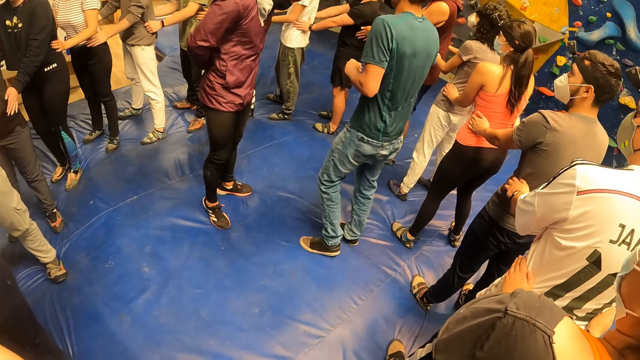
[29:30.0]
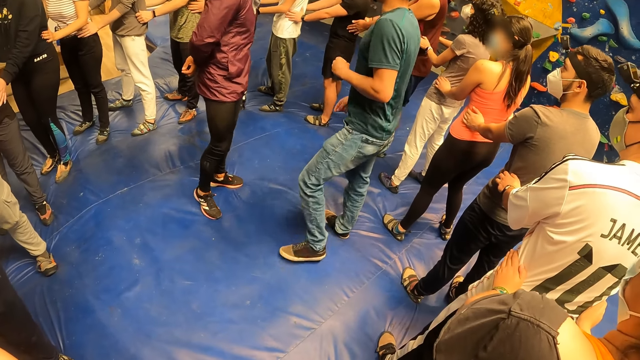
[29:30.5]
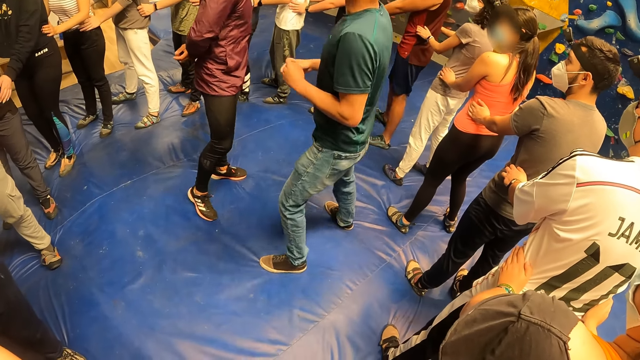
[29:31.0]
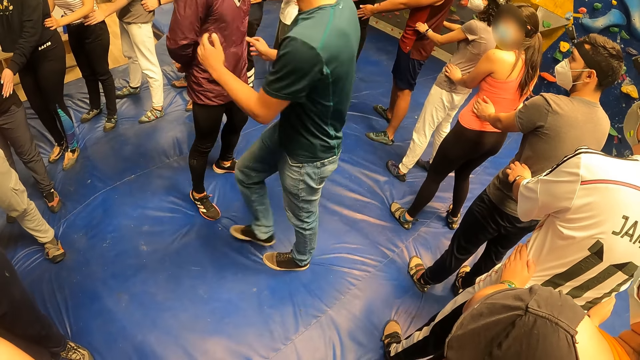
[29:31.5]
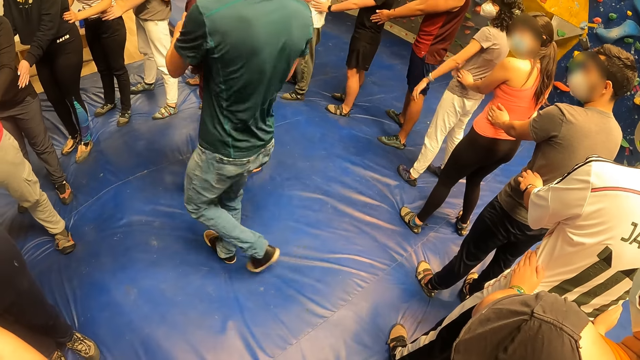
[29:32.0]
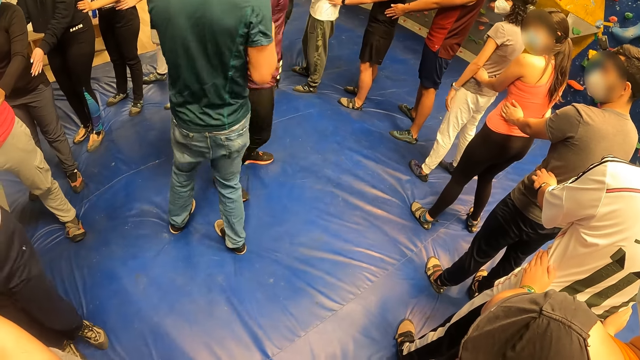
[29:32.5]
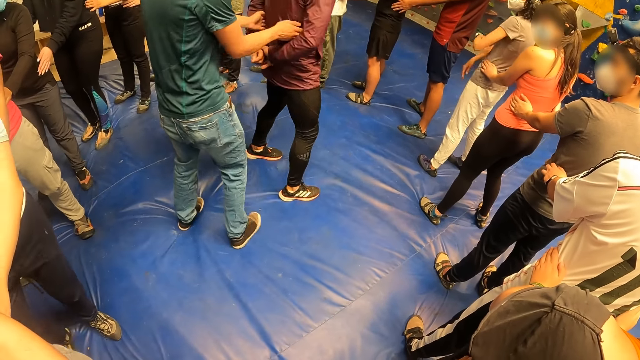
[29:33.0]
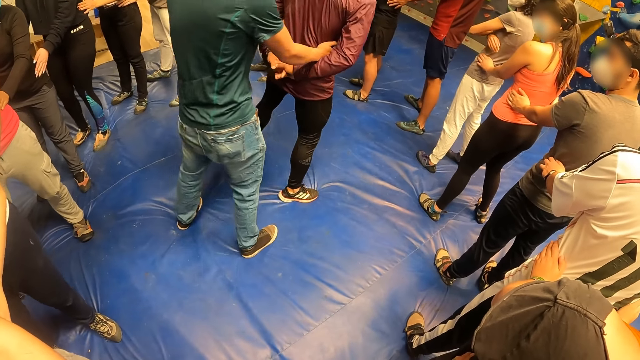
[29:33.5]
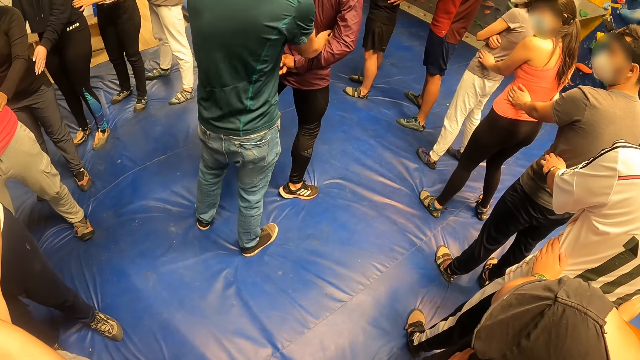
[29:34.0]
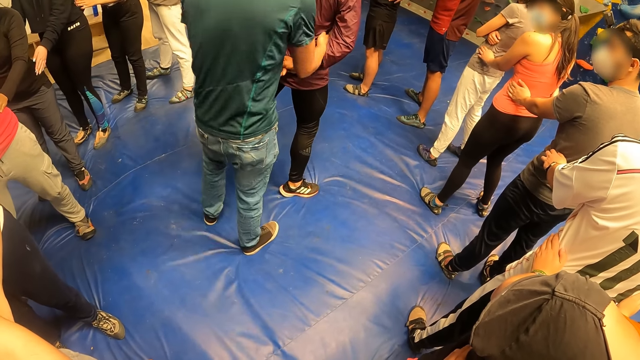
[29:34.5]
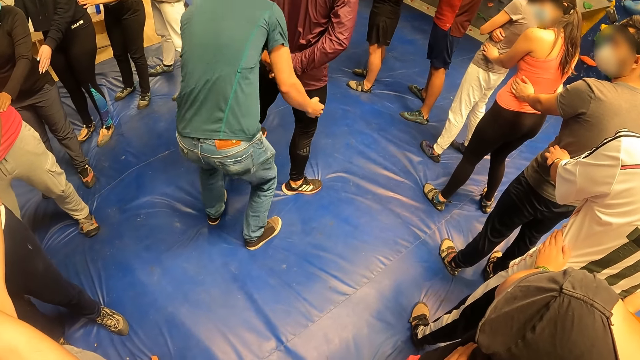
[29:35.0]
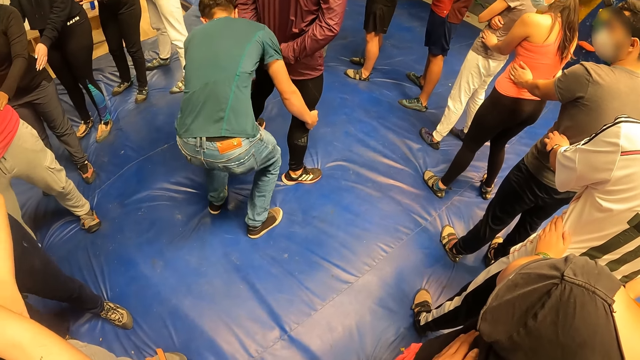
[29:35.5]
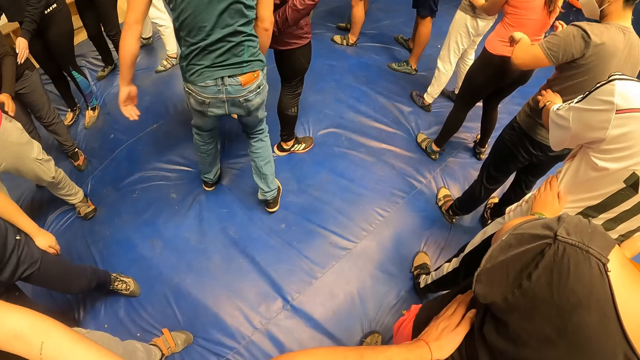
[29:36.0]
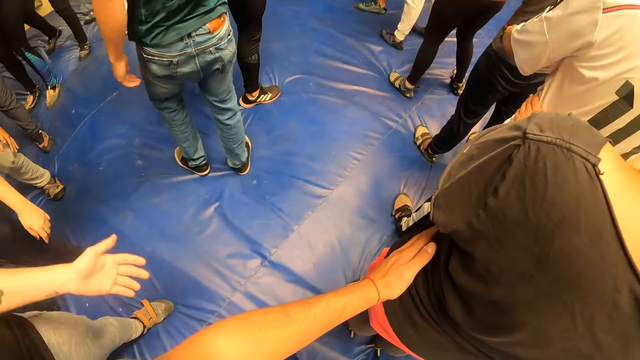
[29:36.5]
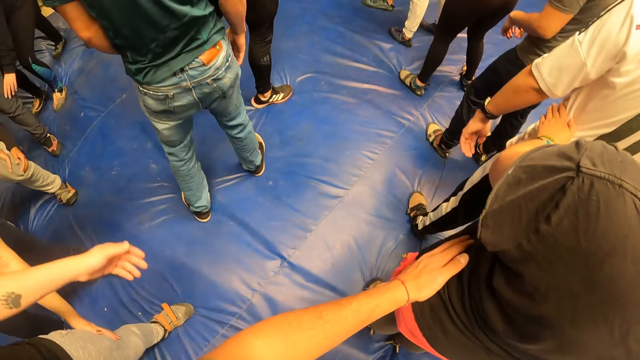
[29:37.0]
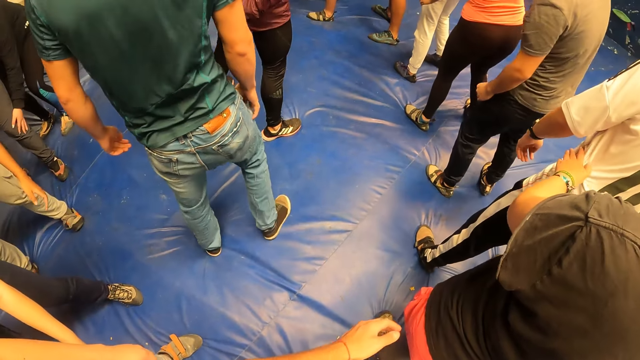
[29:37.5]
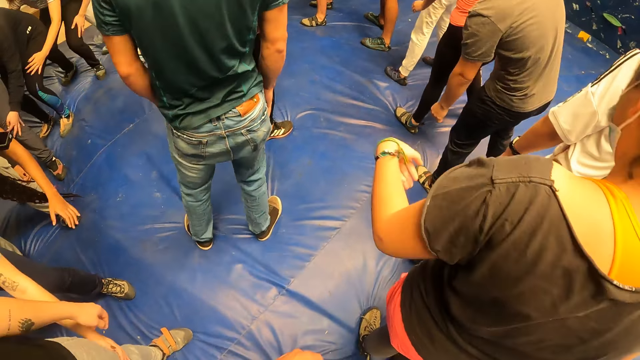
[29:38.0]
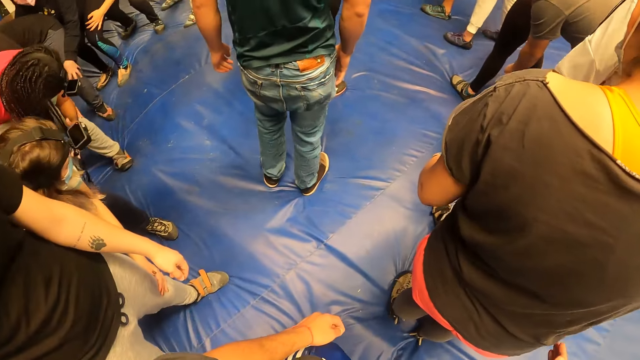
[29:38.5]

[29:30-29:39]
The instructor places both hands on a man. The instructor places both hands on the man's leg.

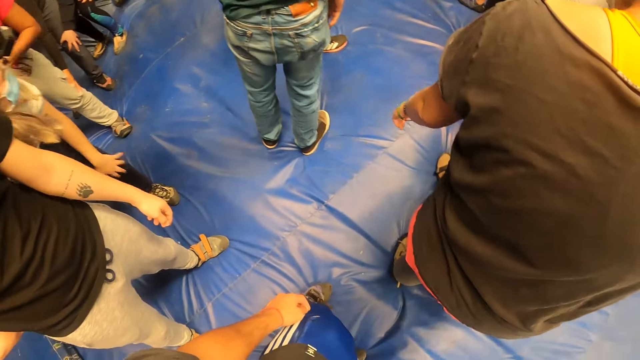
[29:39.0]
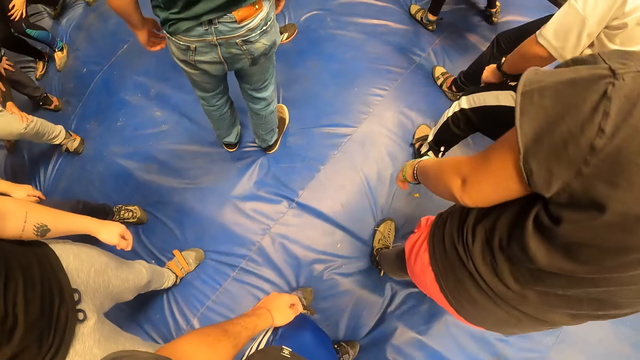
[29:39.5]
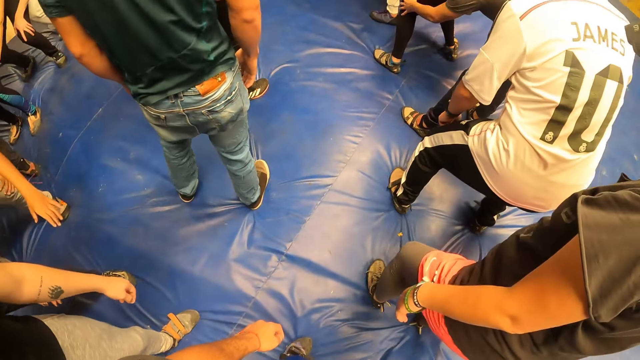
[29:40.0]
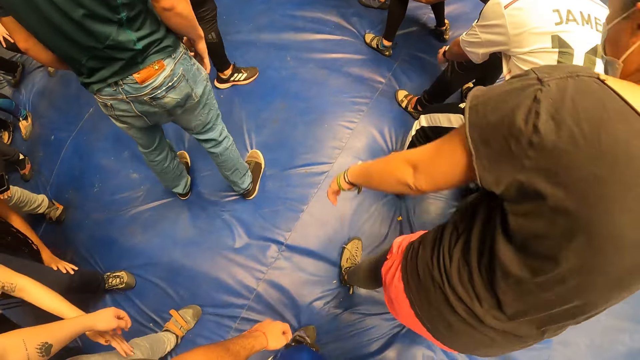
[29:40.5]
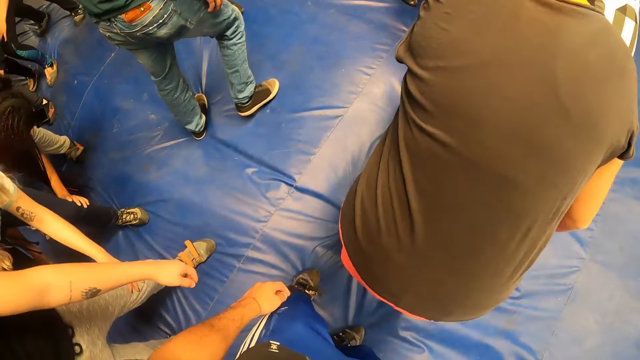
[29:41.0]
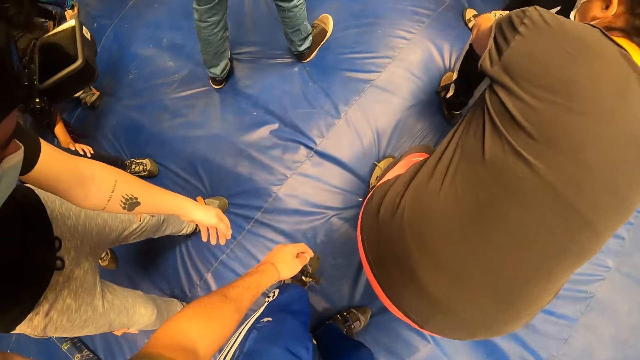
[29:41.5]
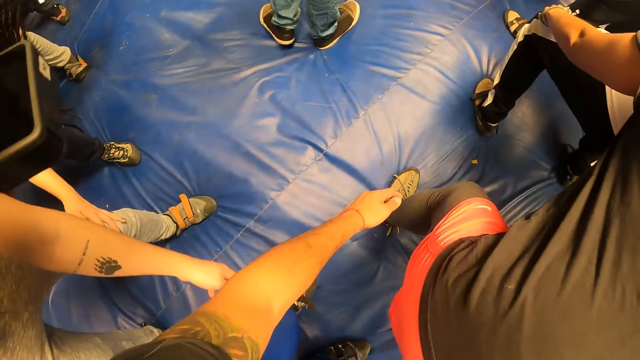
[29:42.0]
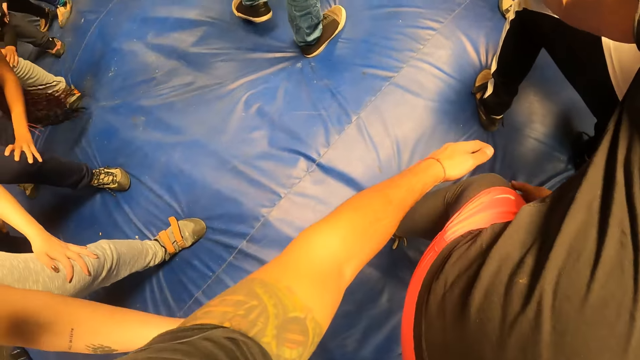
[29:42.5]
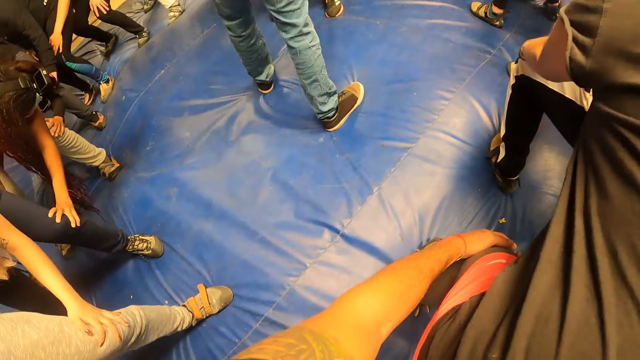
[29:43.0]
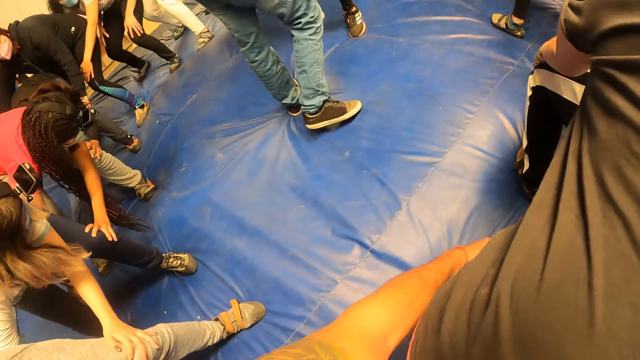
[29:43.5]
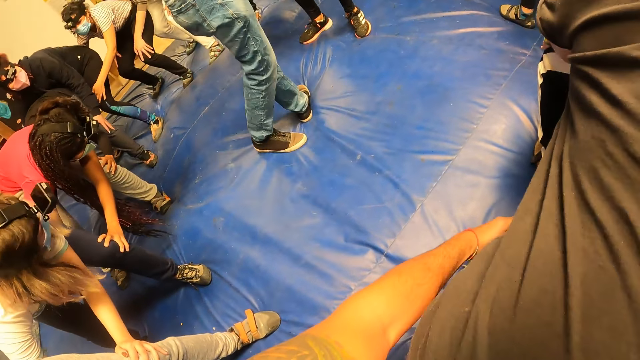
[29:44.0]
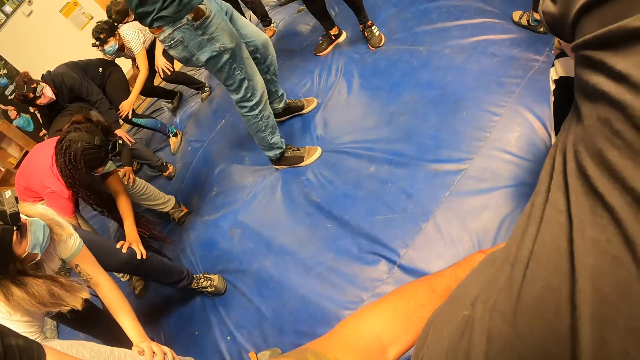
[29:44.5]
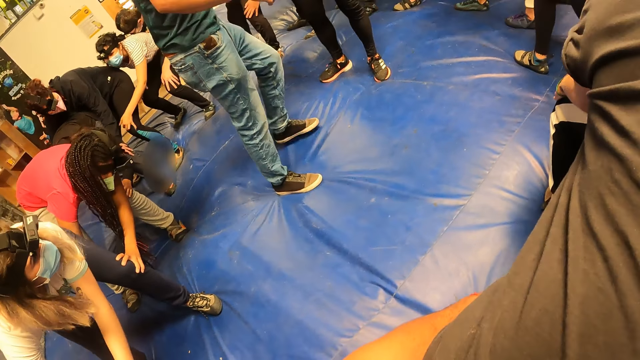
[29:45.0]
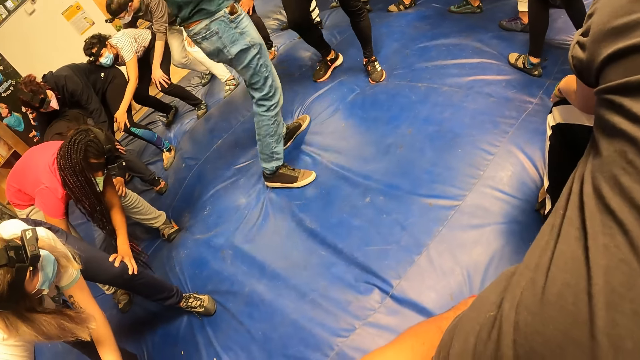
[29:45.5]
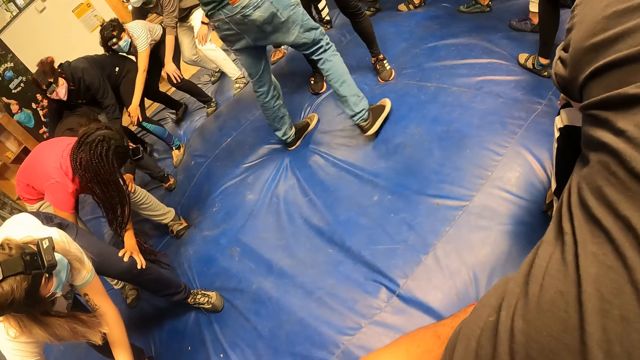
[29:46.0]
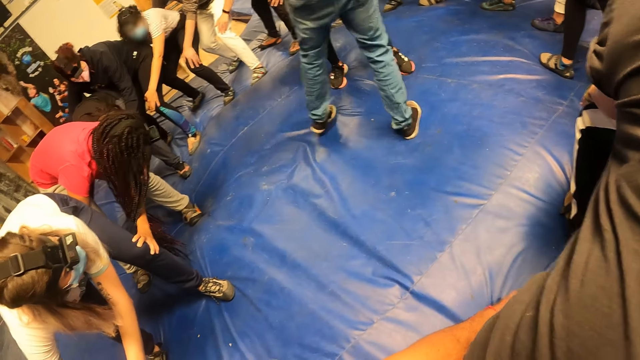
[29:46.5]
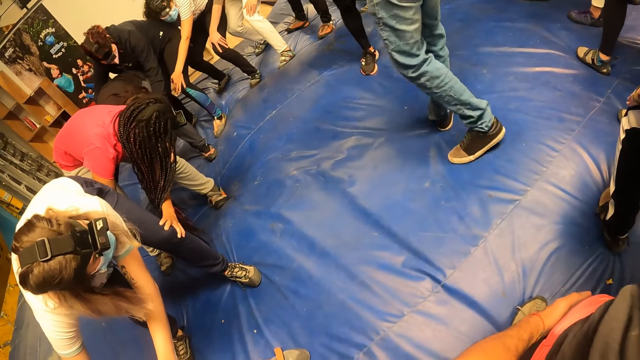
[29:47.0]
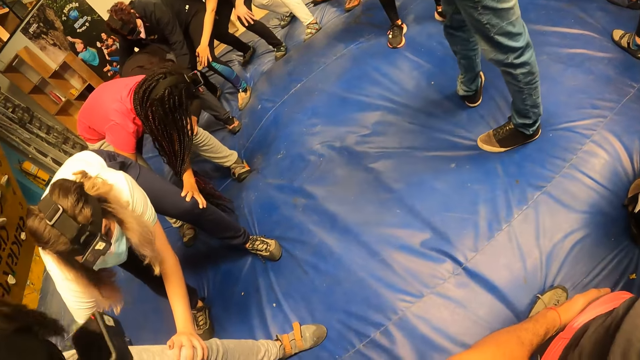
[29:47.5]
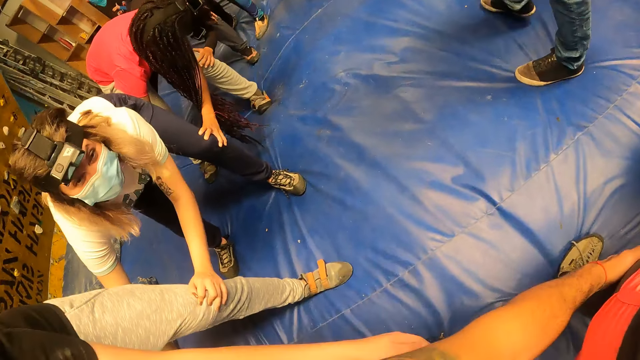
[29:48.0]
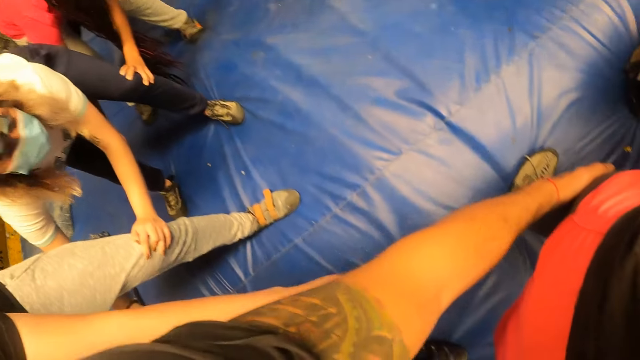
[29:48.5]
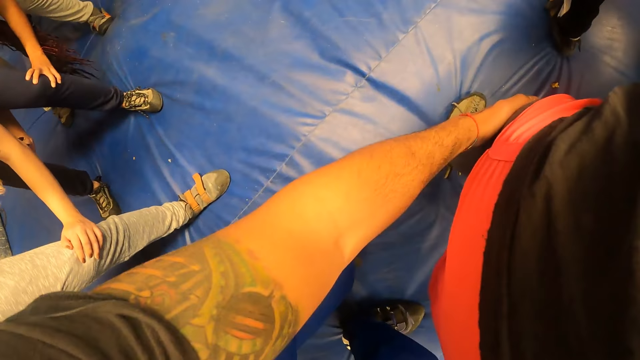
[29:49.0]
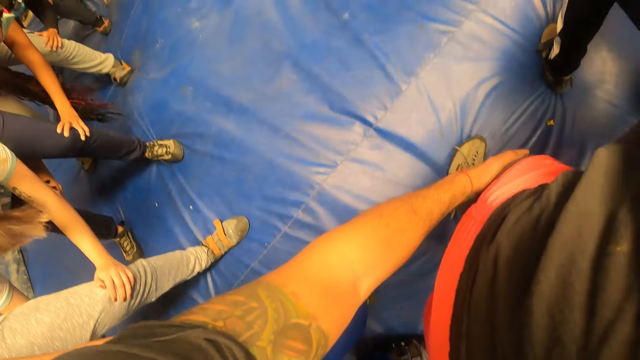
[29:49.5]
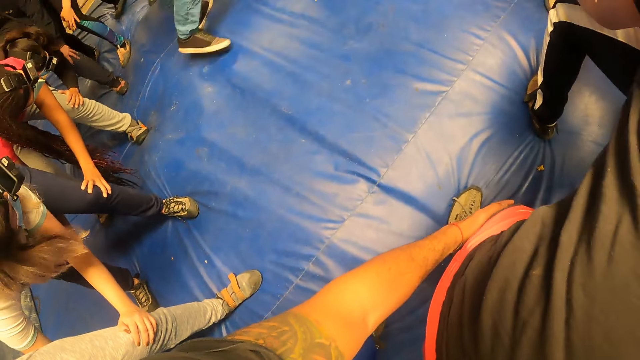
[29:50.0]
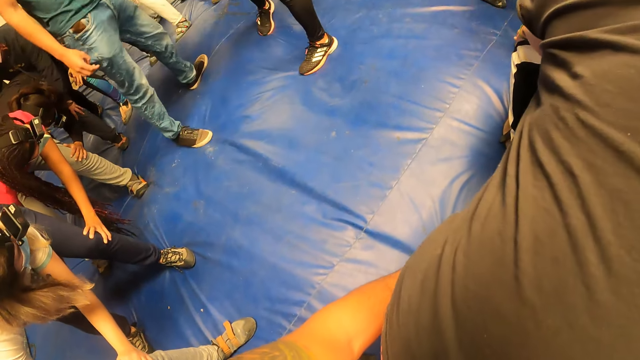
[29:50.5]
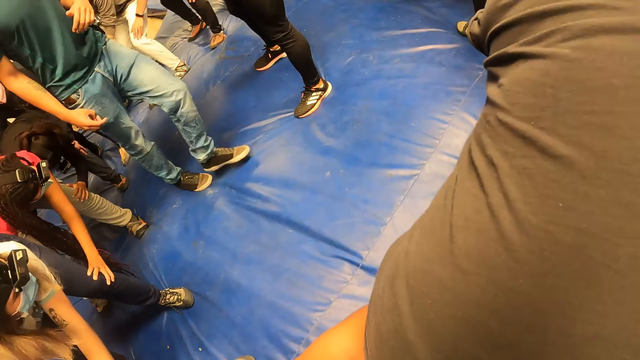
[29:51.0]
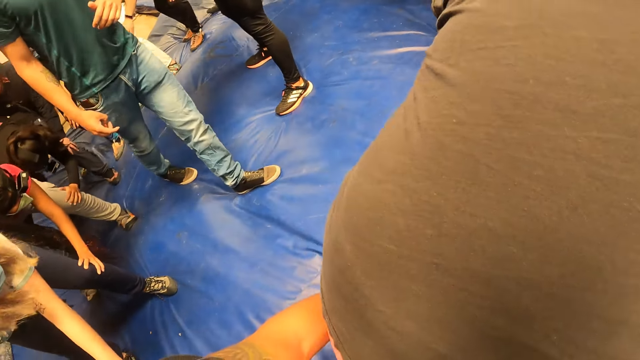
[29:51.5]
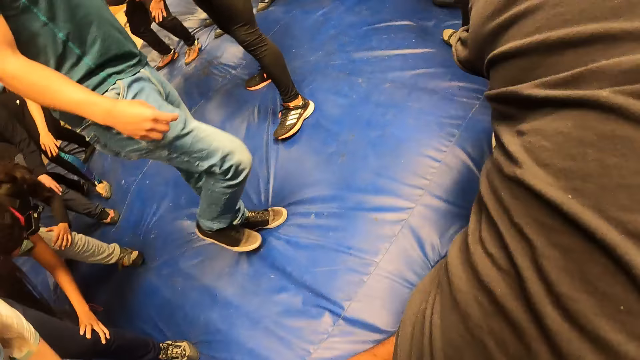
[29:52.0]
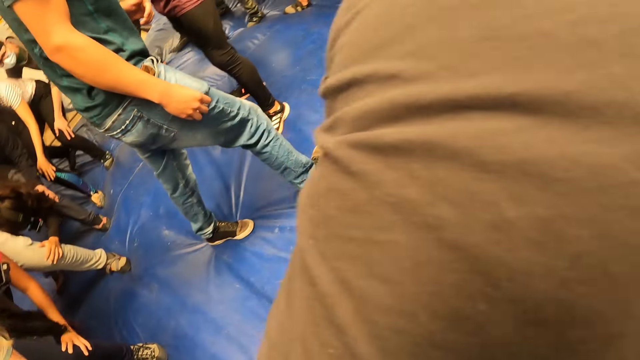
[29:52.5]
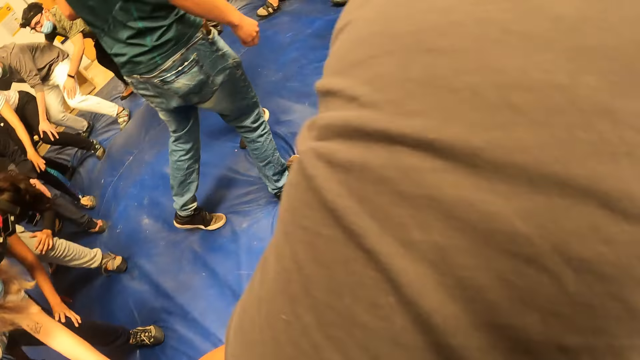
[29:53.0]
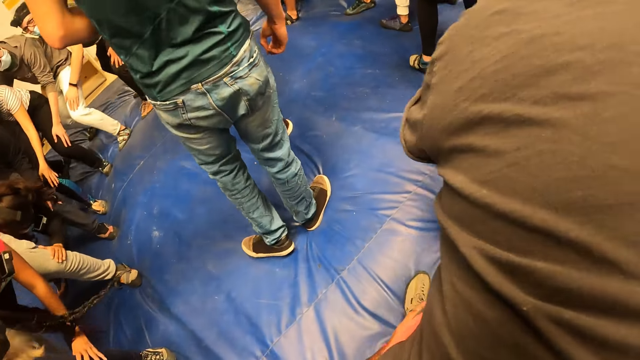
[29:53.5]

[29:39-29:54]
The camera wearer bends down. He holds a woman's knees. He places his left hand on the woman's knee. He looks around. He circles around the instructor with the group of people.
